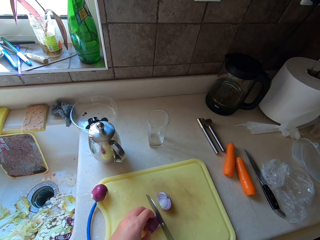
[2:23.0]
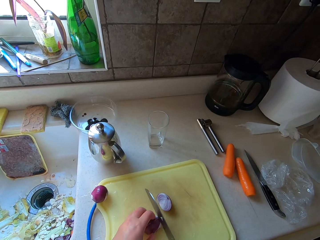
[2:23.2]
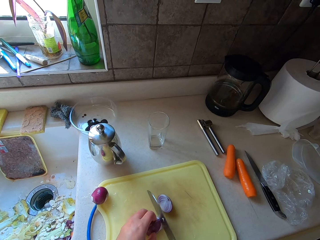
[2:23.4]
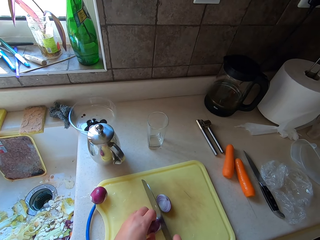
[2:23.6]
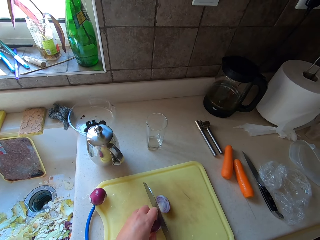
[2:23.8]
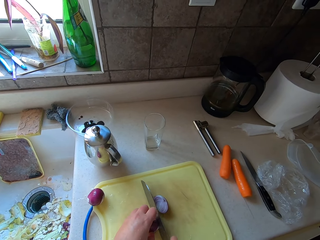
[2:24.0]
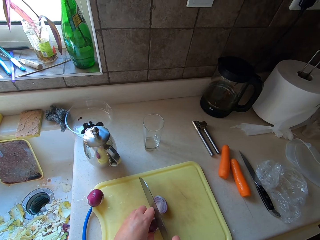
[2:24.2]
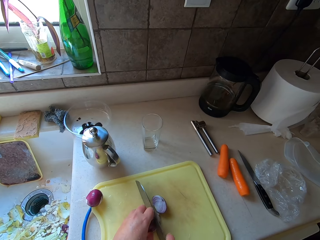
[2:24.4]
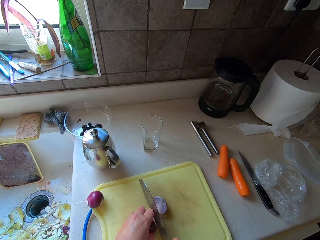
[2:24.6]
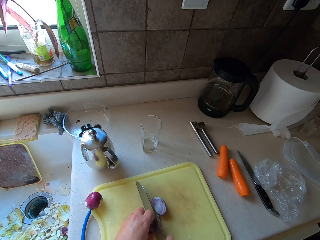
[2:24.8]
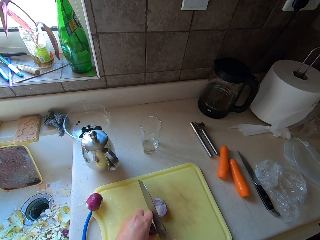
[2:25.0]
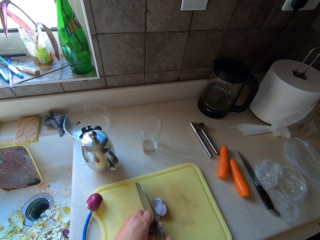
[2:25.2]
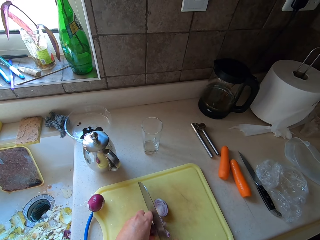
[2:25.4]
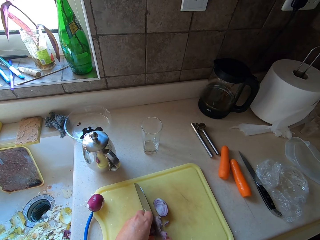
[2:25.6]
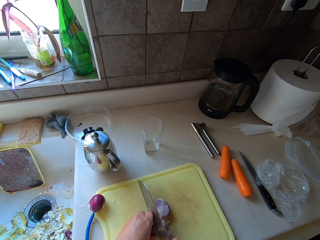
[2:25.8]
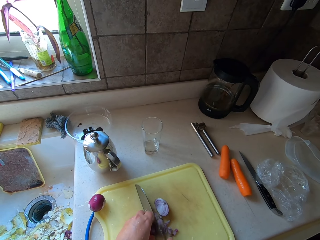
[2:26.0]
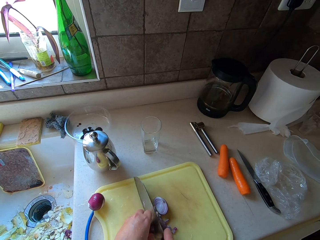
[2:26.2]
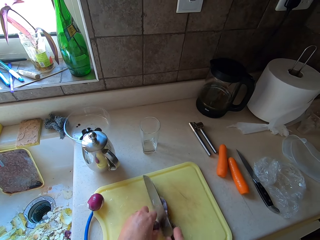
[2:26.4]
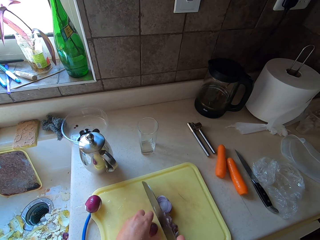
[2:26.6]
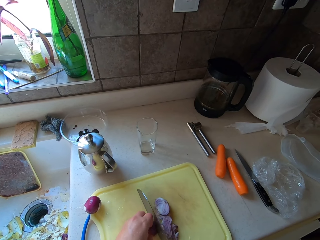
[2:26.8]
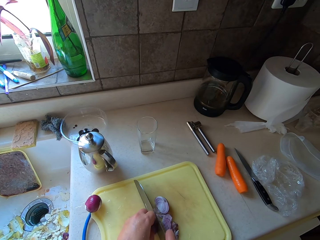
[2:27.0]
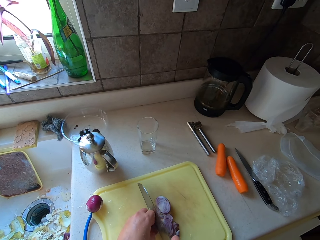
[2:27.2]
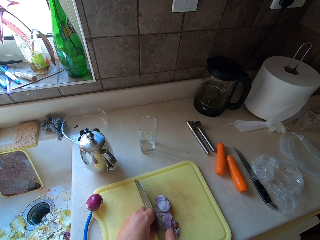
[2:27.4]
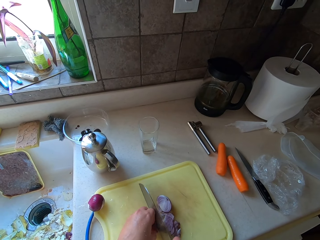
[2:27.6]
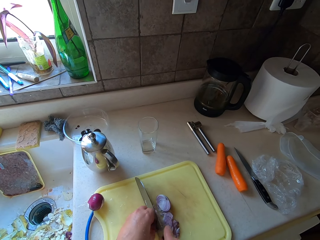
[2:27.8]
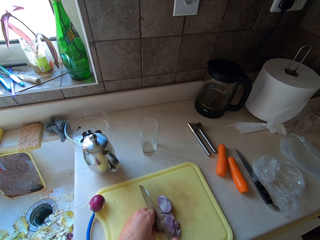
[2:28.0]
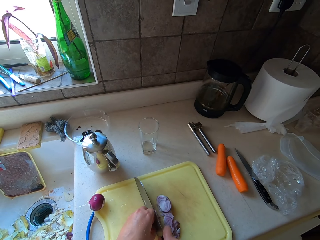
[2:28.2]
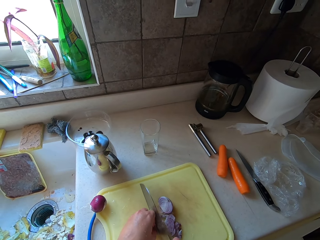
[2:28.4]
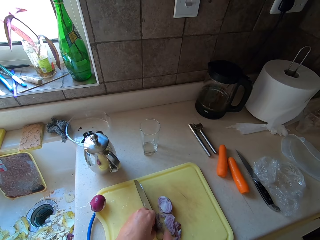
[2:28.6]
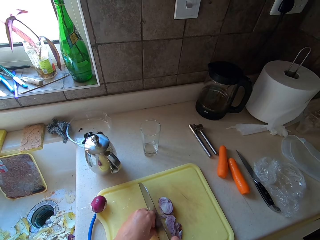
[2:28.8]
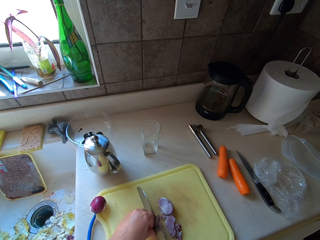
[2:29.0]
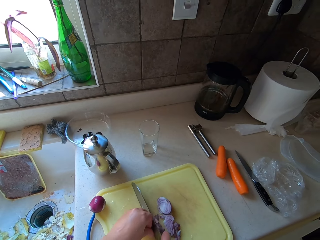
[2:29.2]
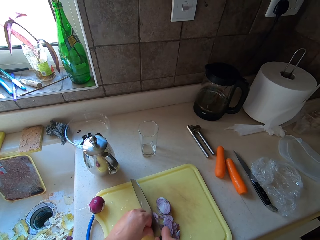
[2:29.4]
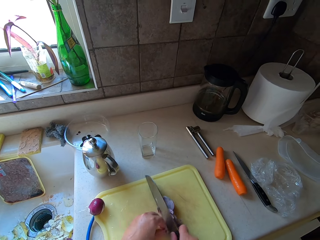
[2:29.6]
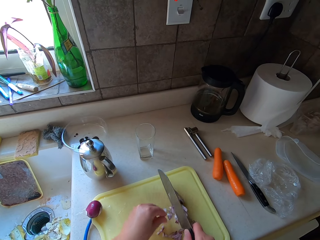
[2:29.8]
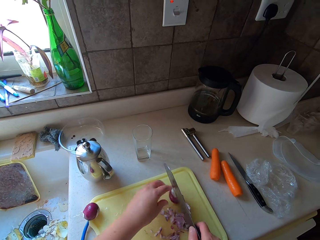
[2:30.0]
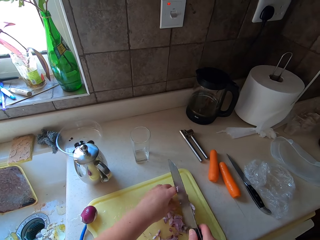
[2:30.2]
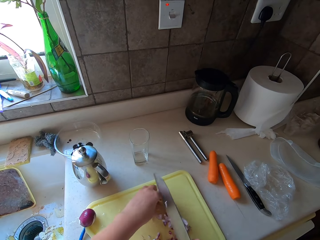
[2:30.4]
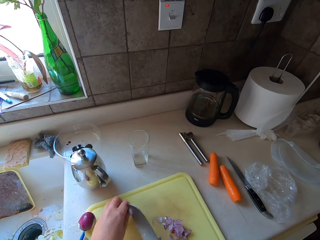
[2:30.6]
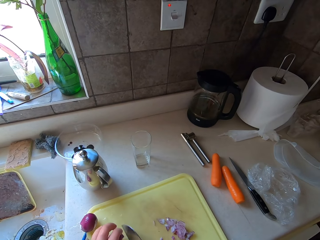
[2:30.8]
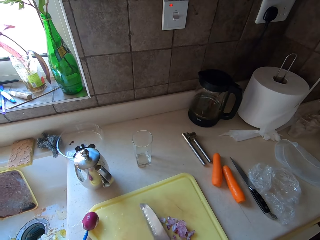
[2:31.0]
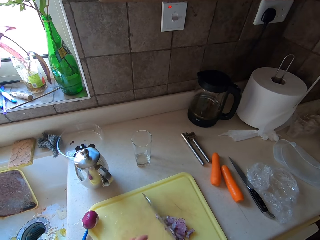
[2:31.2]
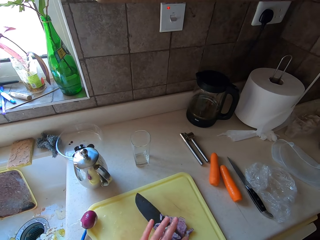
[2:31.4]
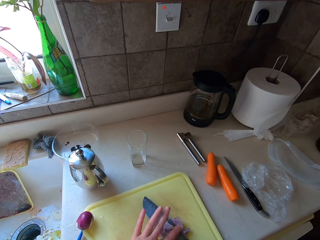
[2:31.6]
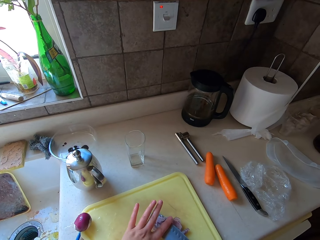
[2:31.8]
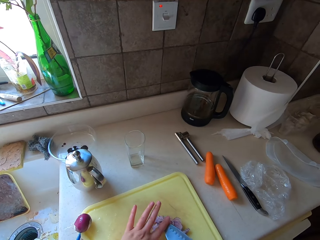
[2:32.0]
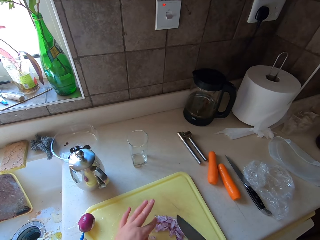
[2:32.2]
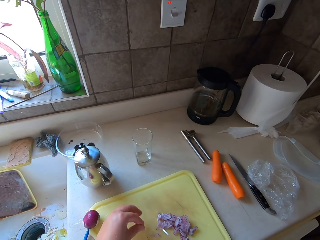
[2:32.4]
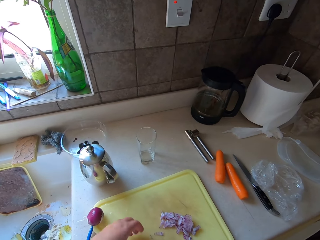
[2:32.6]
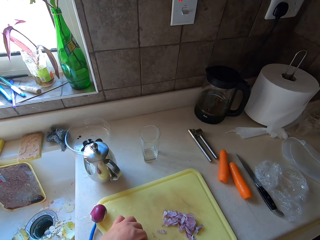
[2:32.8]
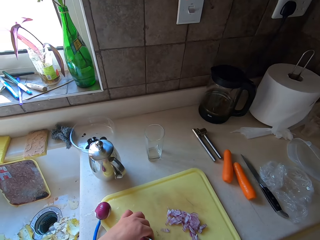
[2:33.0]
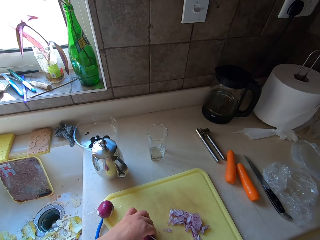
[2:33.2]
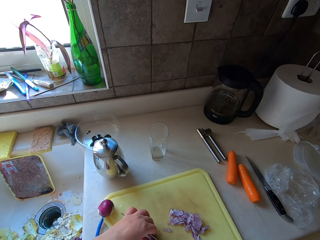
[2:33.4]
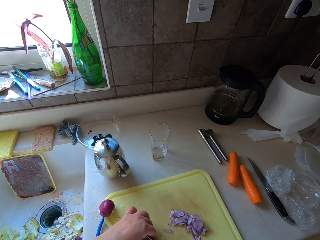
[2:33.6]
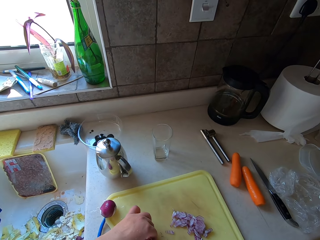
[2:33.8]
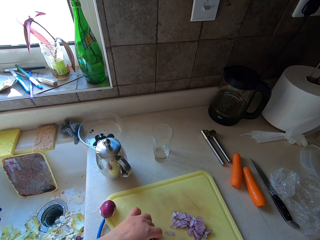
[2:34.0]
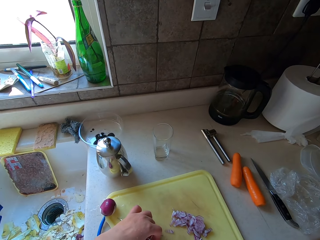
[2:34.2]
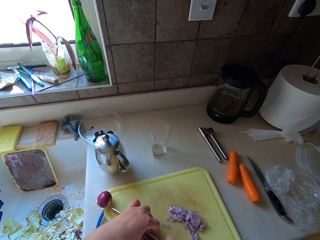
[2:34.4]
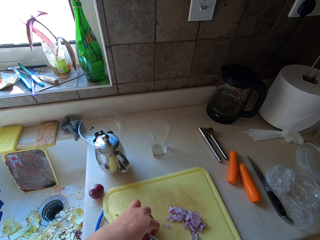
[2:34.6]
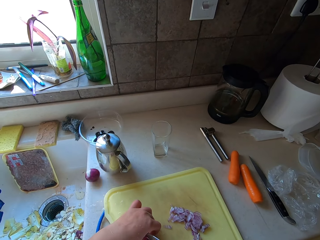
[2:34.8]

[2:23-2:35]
The camera wearer picks up another piece of onion. They wipe the knife with their hand. They slice an onion to pieces.

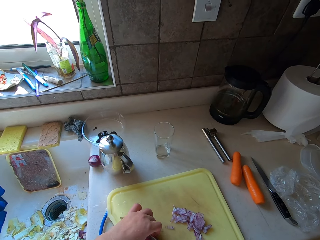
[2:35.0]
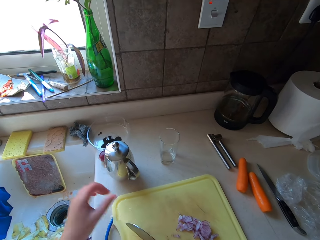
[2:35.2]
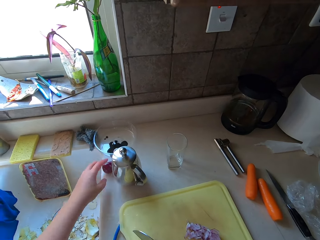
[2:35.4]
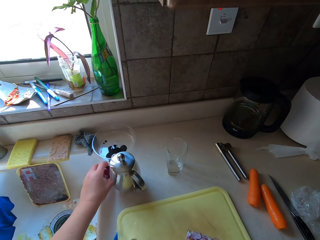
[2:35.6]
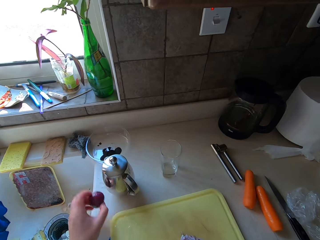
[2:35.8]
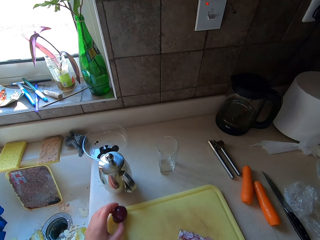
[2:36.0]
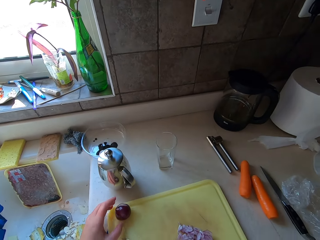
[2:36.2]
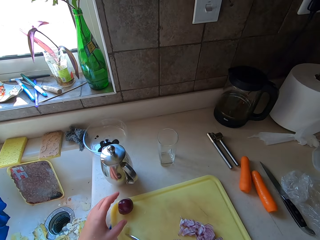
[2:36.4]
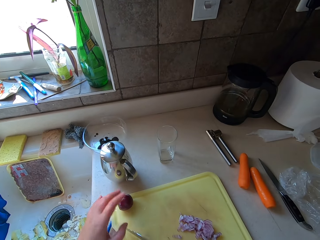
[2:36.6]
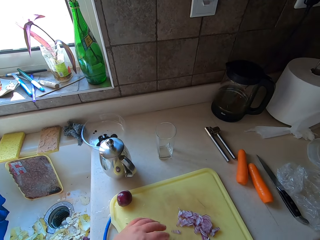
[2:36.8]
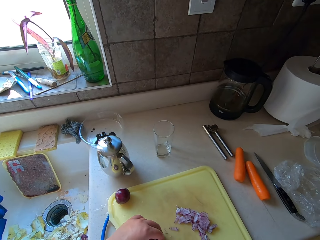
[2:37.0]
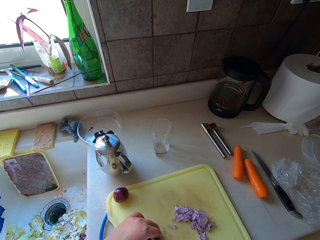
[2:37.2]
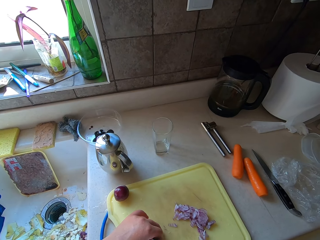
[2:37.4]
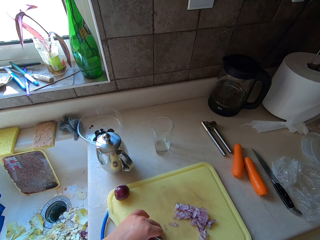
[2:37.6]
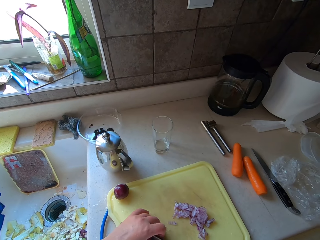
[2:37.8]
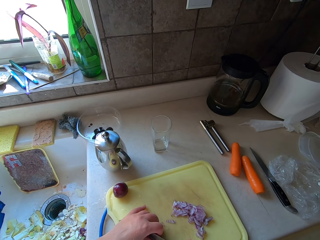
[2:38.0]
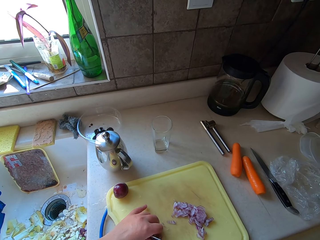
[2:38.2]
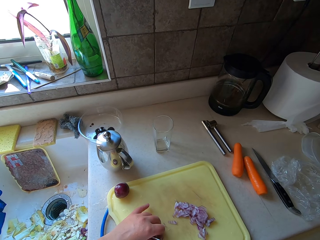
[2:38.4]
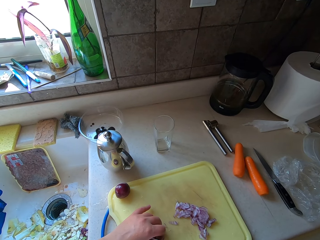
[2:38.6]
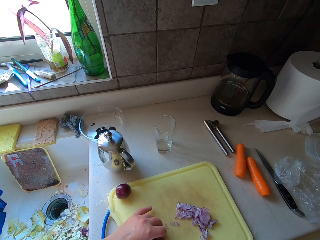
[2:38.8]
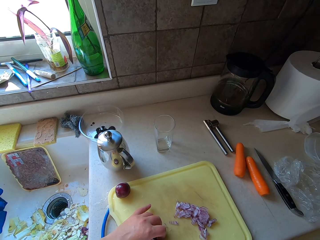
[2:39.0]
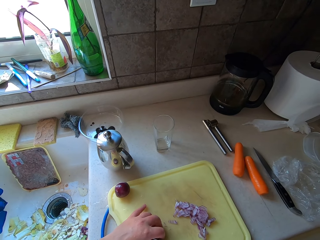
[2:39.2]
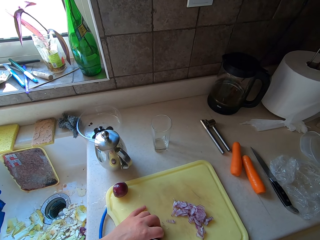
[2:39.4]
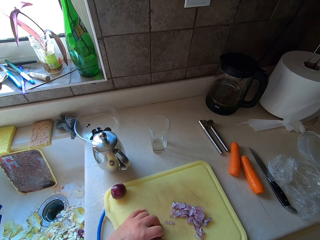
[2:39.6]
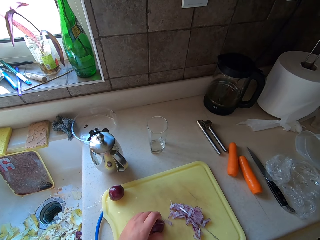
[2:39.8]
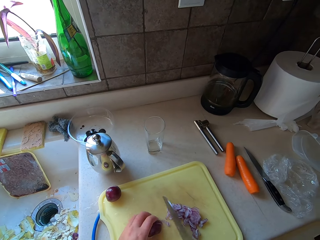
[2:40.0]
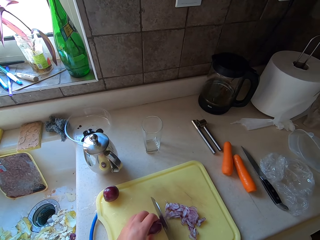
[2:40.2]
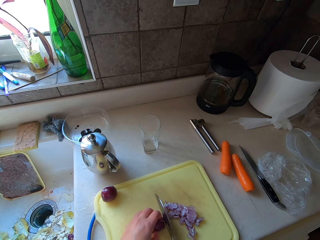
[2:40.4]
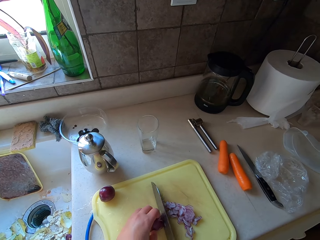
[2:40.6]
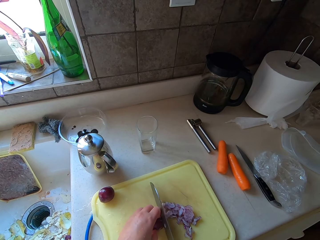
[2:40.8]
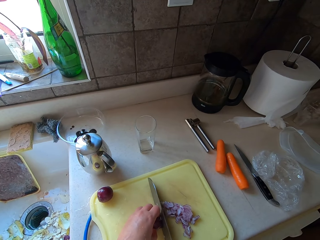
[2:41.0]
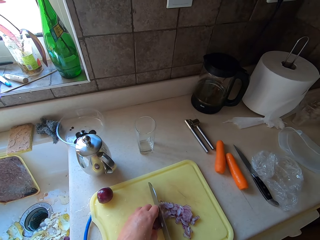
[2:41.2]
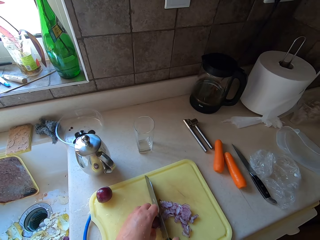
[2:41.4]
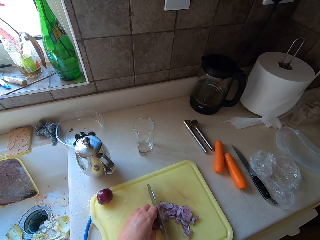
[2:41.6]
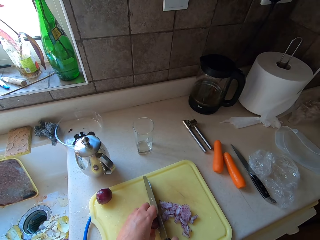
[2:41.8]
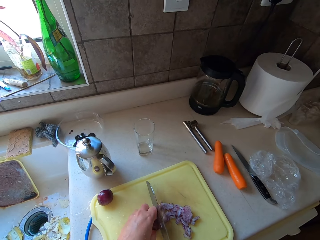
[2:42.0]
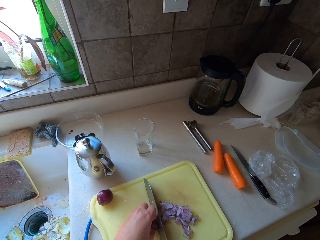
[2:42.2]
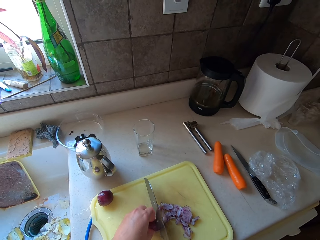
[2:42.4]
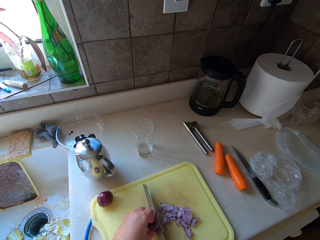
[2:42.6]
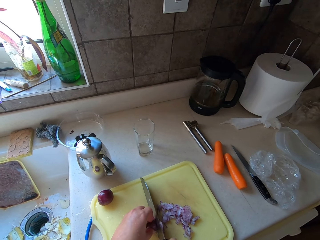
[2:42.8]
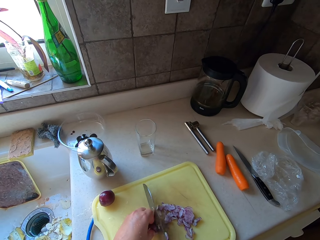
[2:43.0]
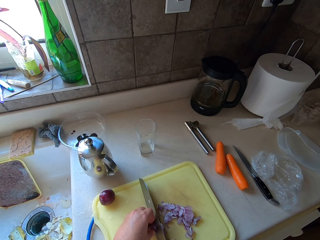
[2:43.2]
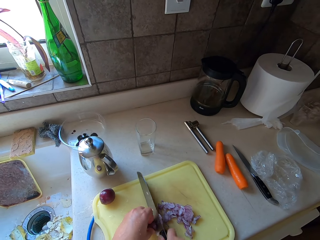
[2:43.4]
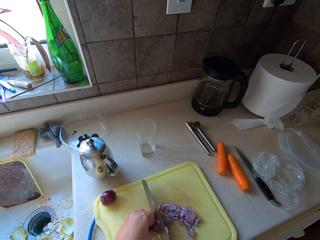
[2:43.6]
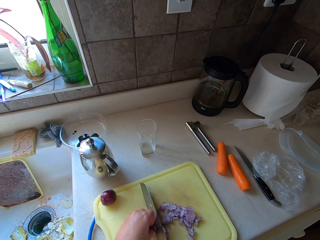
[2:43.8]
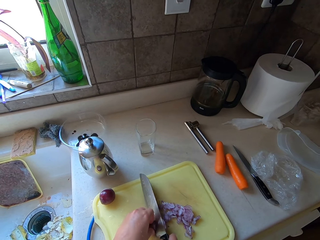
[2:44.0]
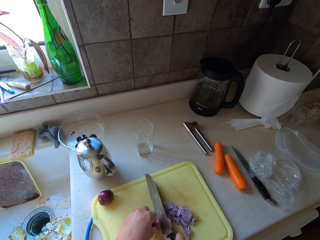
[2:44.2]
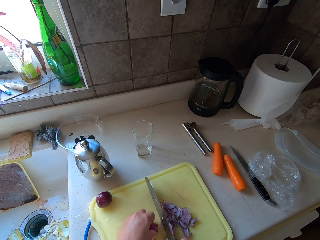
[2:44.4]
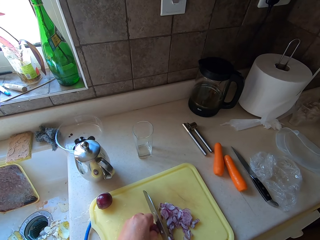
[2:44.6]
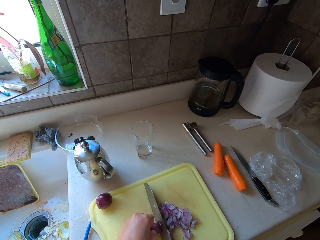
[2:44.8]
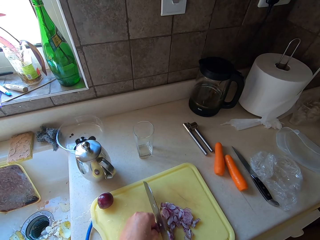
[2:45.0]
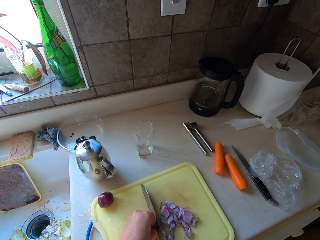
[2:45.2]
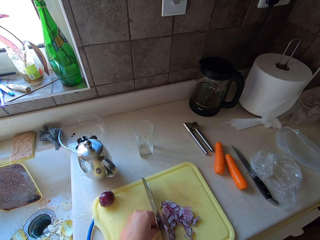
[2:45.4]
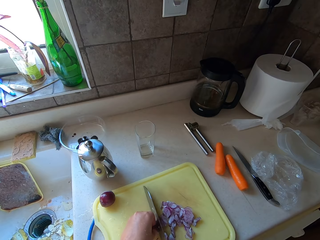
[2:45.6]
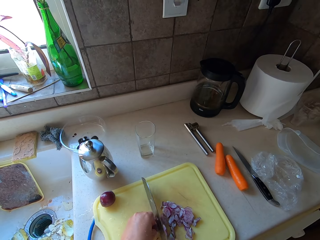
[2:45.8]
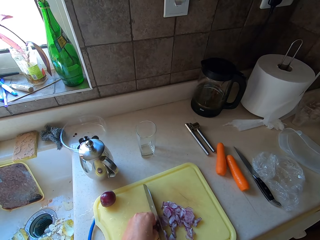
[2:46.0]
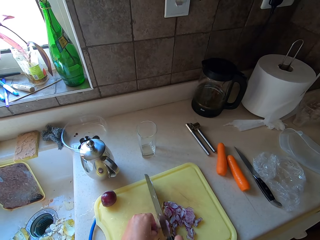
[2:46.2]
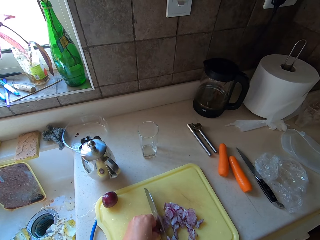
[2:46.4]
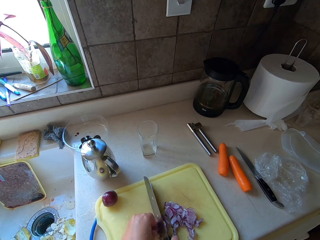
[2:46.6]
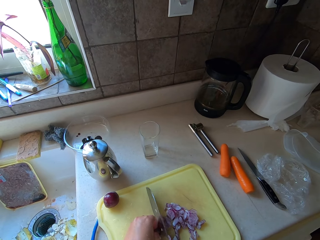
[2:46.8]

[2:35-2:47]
The camera wearer pushes an onion with the knife. They pick up a falling onion. They put the onion on a chopping board. They slice the onion to pieces.
